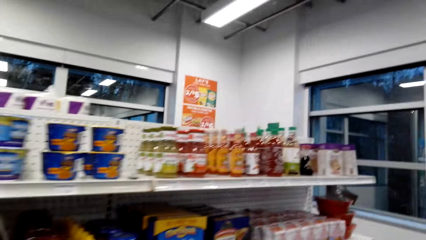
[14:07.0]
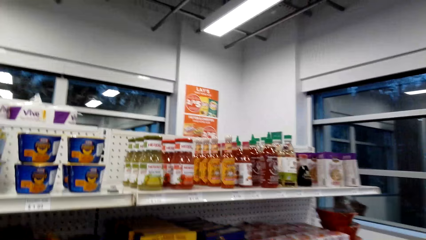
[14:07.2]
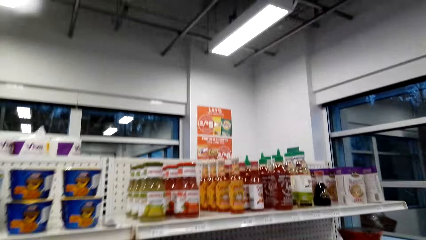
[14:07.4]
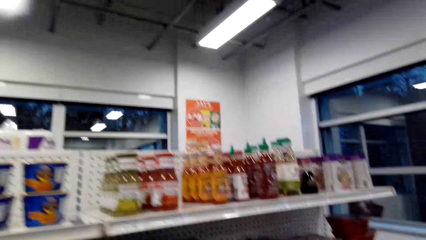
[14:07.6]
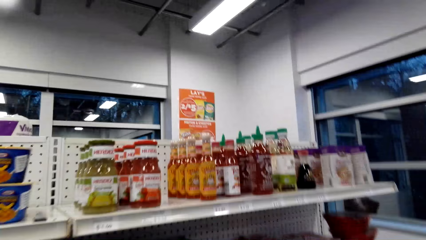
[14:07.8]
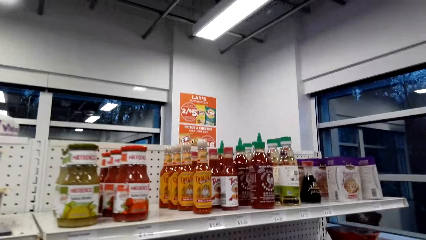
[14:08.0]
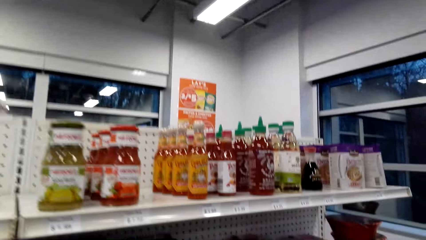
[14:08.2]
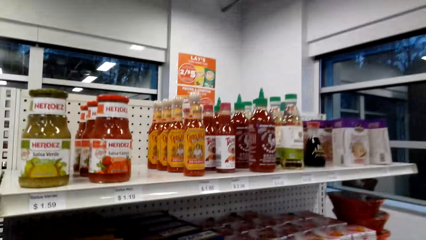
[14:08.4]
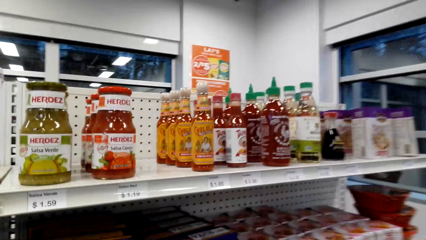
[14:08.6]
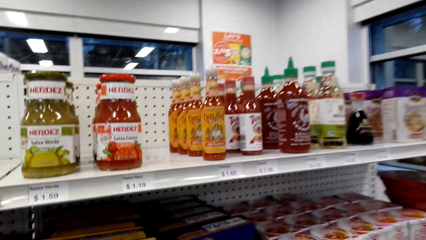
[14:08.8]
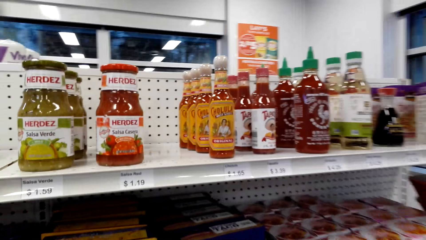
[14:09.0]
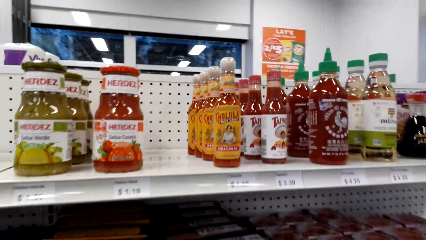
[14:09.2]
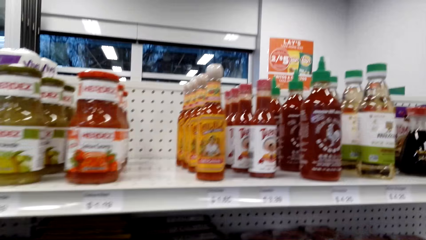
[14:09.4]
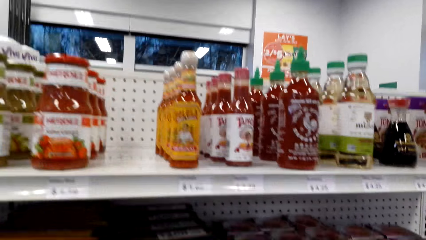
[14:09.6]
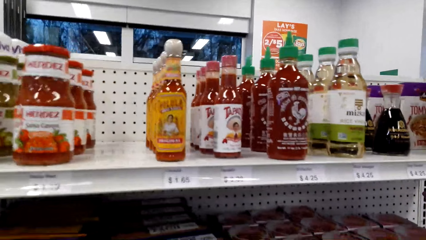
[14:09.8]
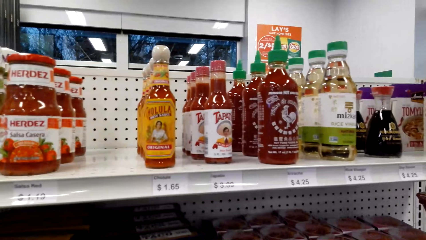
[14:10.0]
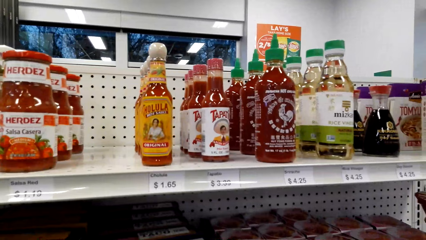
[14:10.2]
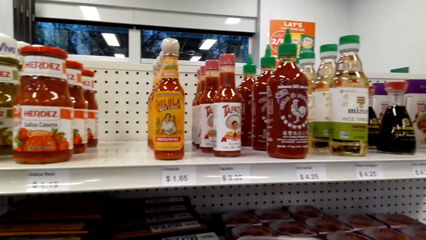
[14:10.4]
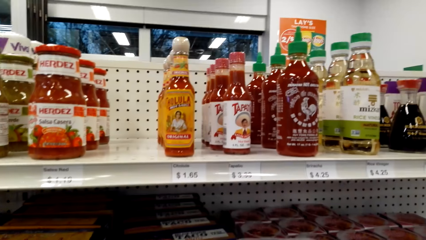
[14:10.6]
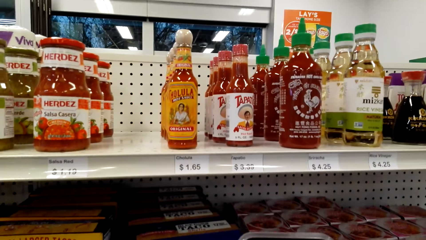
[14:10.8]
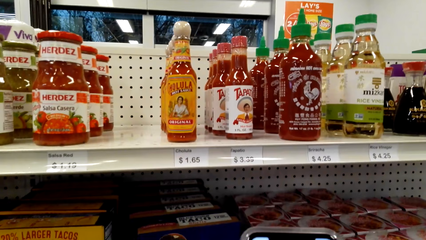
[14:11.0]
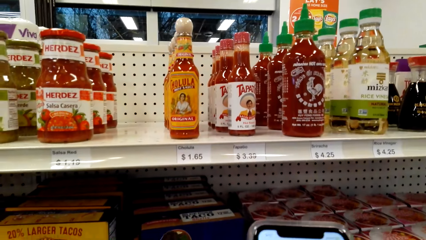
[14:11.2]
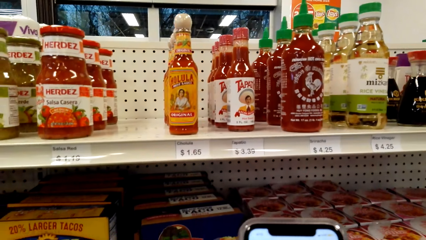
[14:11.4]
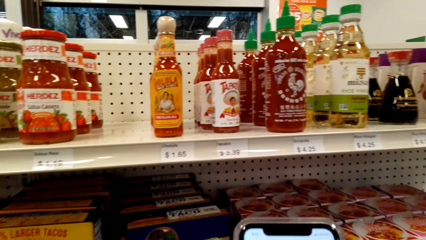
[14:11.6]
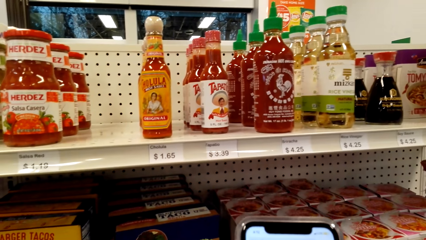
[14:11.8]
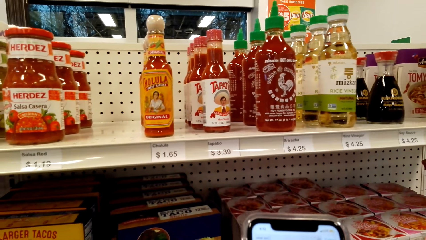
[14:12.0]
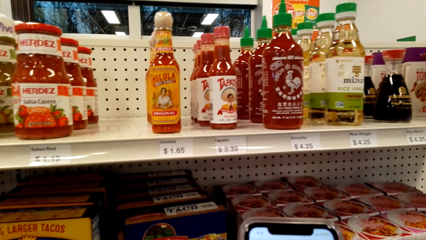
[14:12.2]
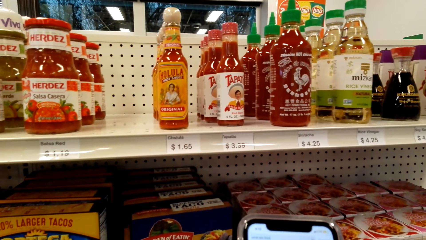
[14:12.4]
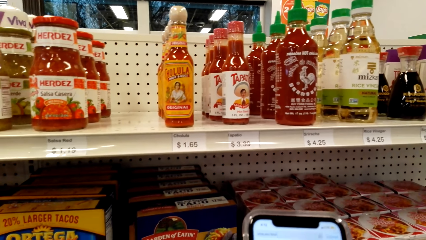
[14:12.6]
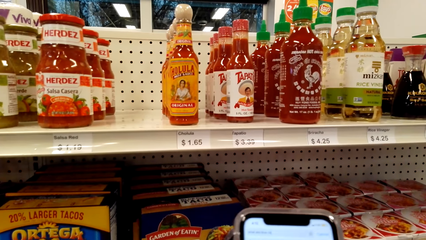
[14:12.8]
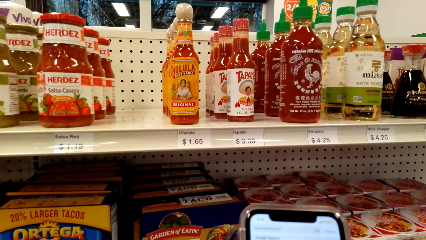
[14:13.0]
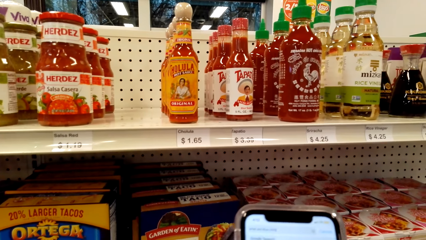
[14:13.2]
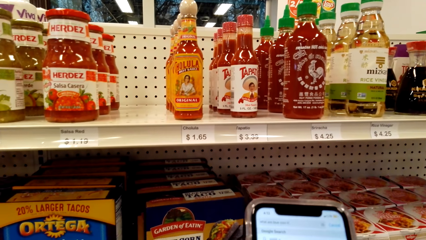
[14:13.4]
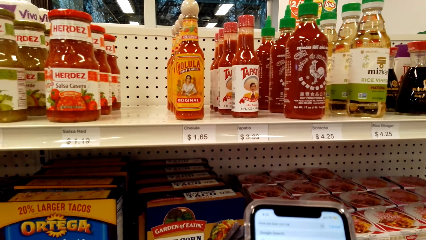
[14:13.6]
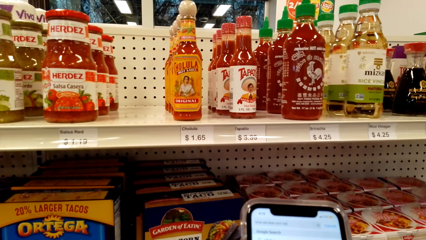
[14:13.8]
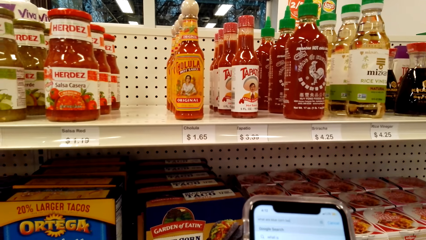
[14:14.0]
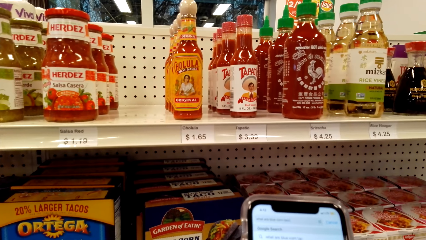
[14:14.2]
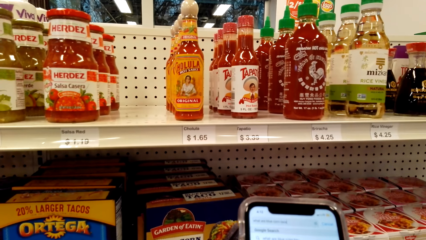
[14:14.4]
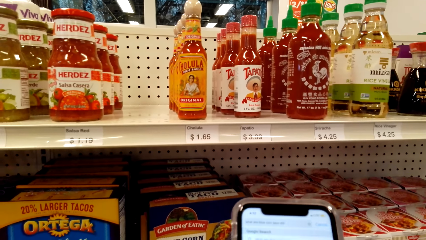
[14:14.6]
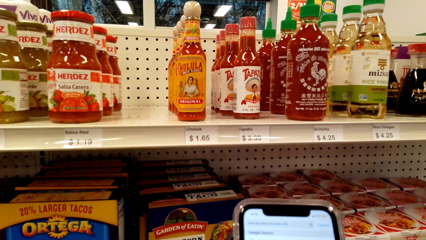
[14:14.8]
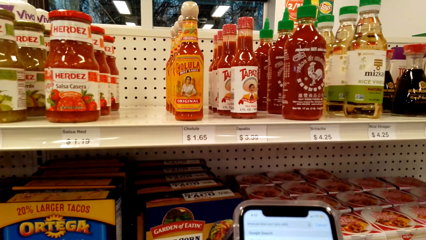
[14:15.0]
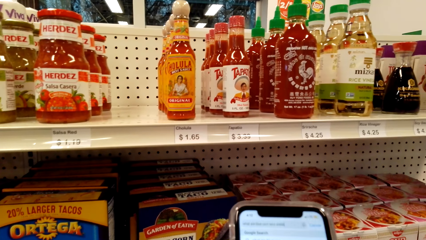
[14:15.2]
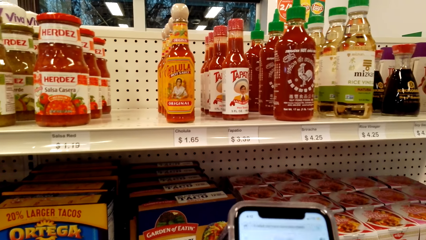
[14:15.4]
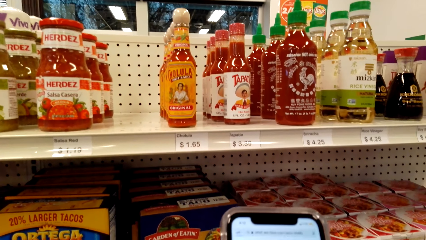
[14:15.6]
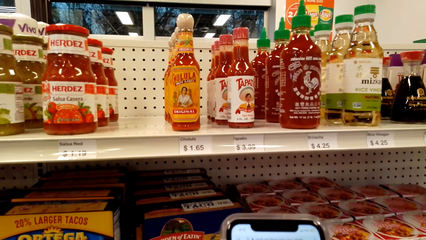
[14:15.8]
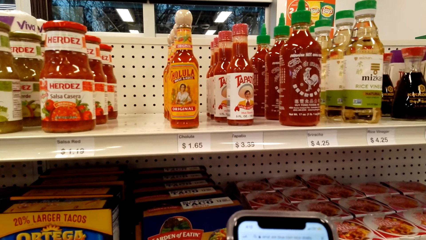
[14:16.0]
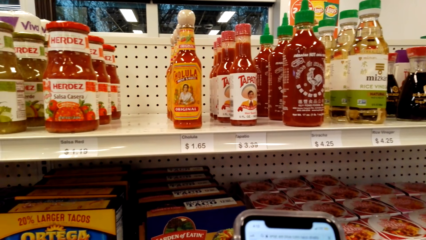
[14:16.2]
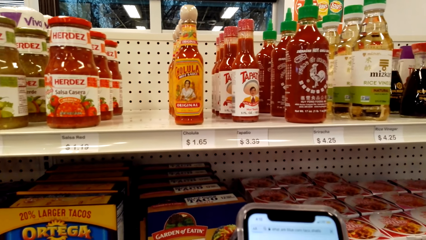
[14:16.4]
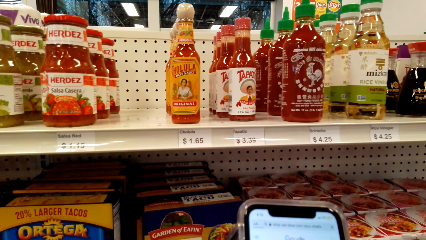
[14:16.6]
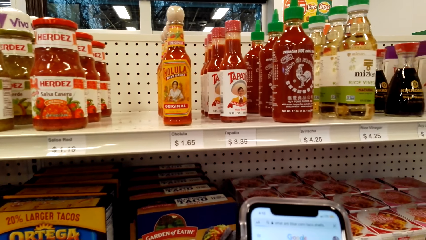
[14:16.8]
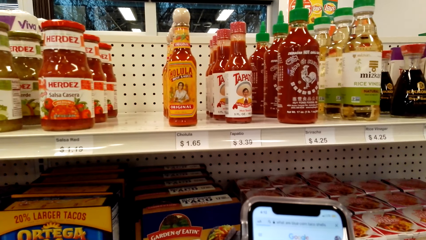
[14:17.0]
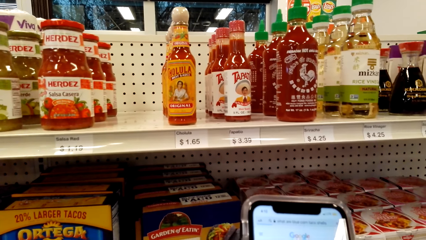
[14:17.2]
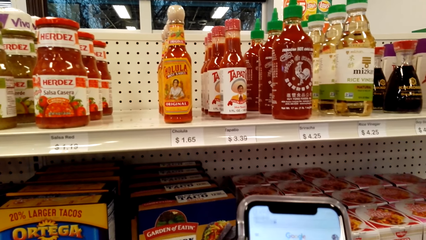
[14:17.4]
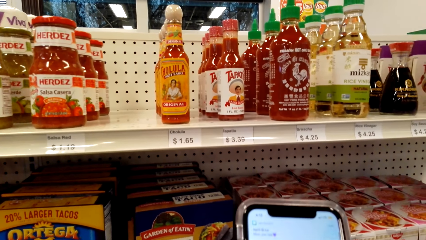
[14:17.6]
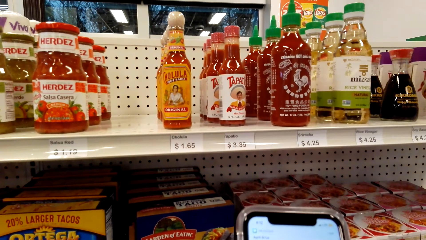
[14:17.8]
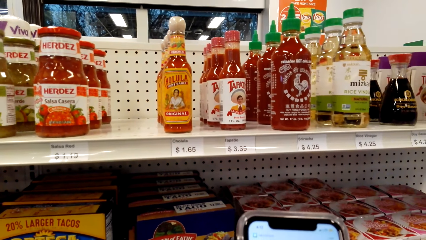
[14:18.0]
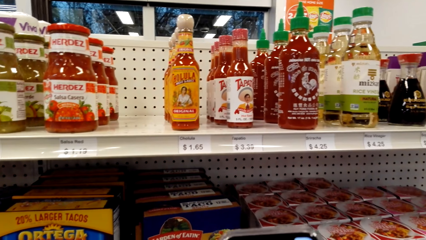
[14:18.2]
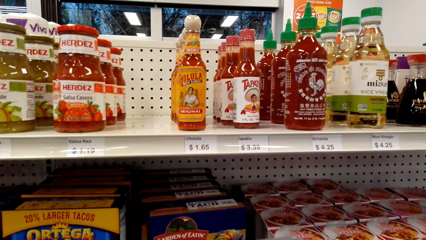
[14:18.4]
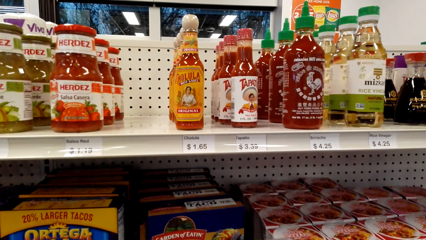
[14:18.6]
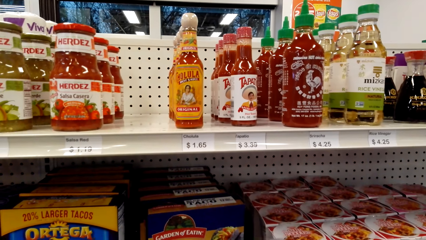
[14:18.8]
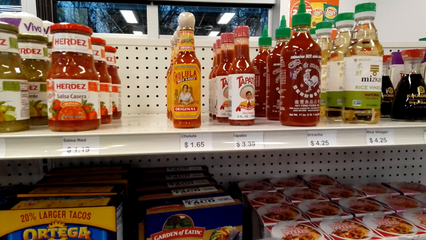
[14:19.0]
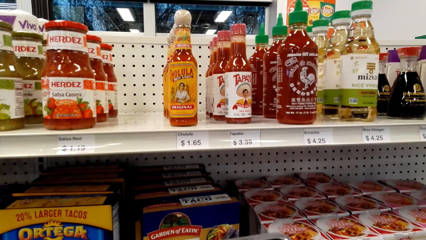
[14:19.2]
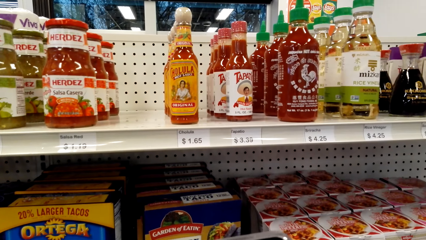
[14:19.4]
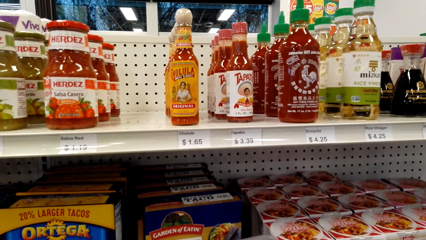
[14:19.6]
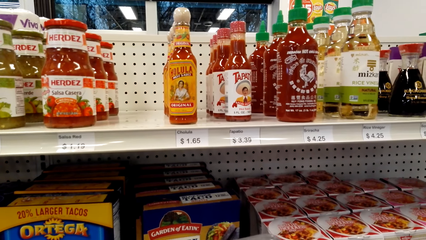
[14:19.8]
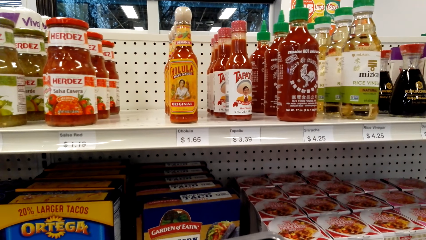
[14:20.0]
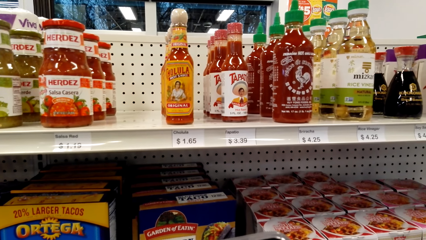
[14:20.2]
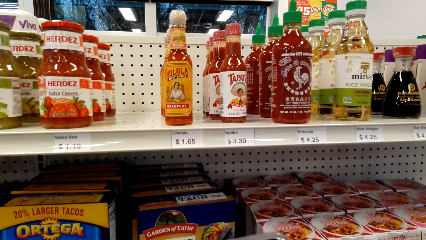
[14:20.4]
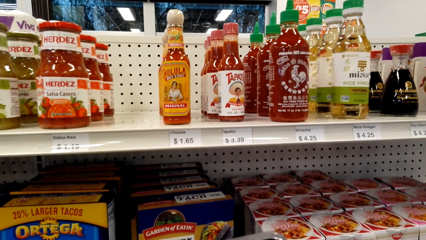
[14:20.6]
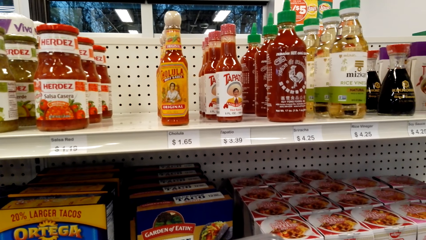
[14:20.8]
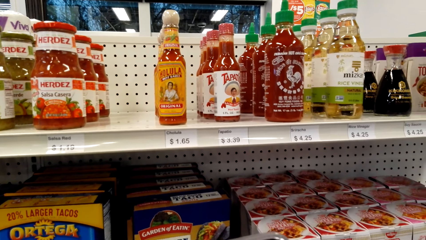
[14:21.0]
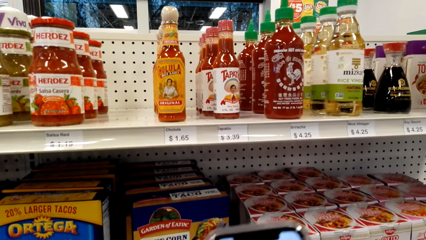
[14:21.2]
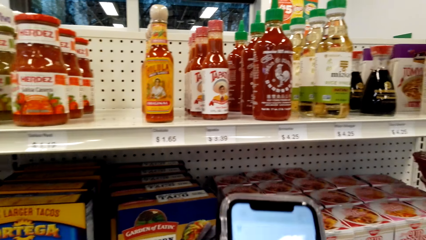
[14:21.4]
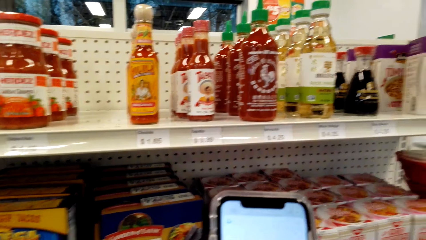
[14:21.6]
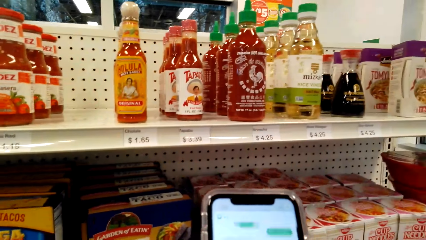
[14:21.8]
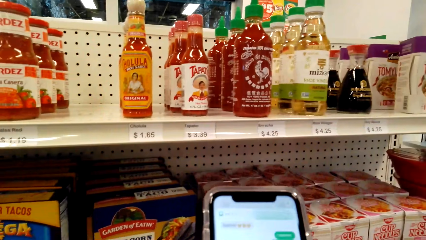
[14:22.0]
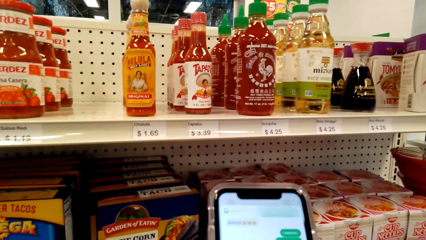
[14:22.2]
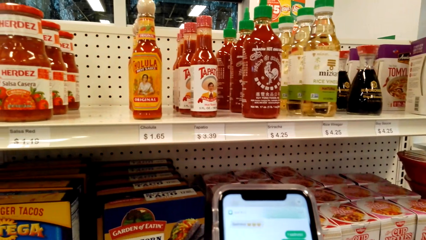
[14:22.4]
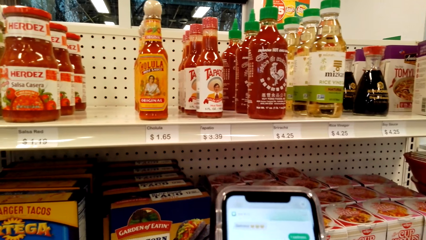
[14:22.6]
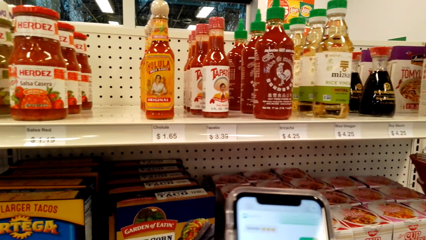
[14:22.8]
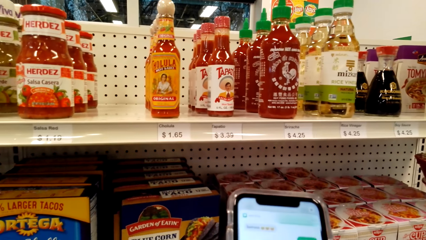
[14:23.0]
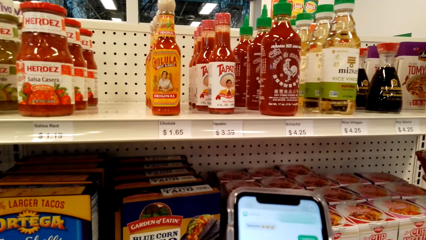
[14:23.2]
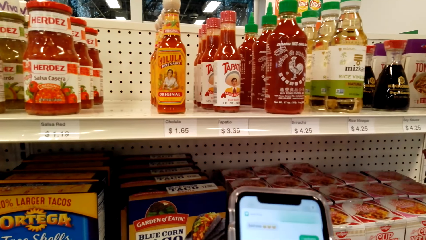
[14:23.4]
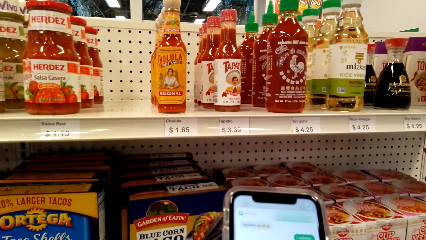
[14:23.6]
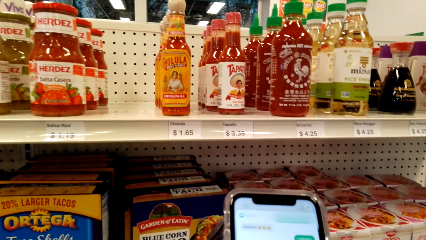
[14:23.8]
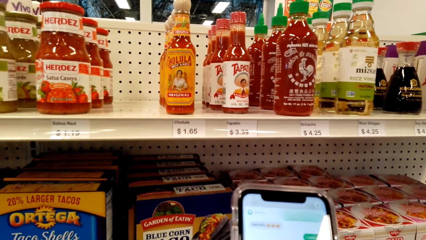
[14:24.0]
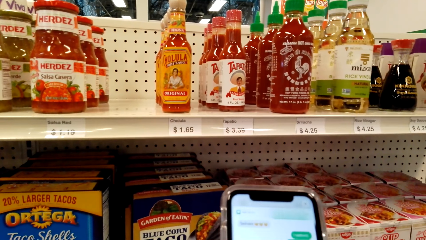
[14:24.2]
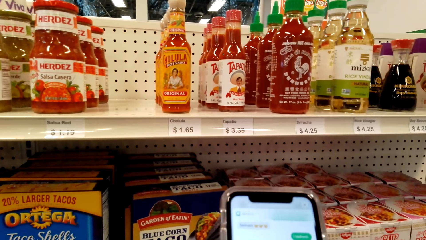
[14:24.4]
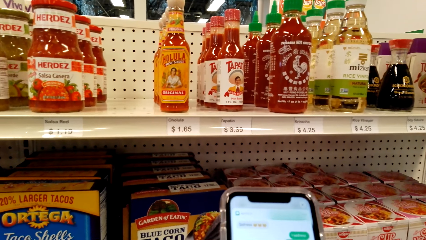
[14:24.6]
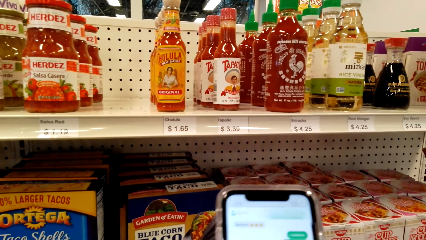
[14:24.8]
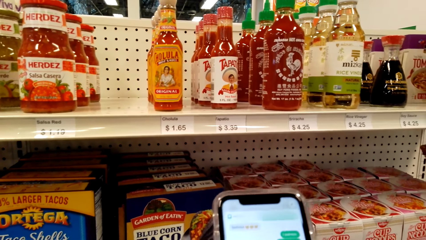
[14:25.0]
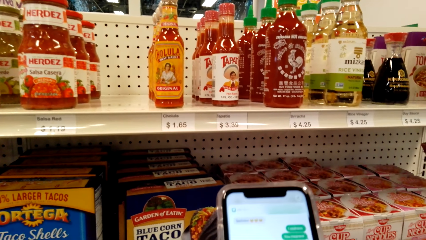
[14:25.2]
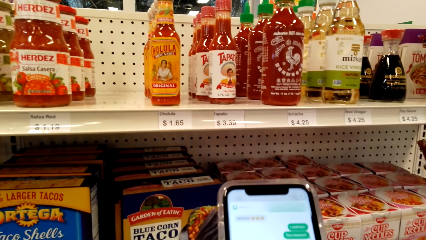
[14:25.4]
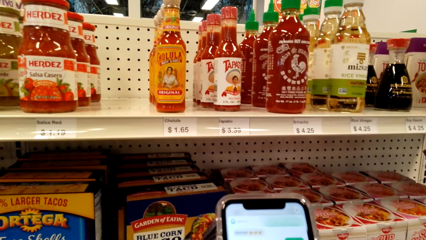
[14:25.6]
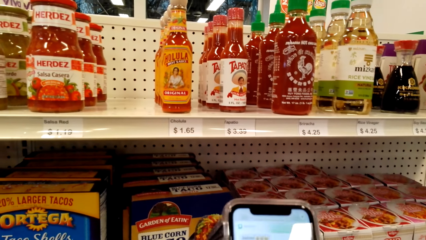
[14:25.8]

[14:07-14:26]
The camera wearer looks around a supermarket. She operates a mobile phone with her hands. She looks around the supermarket. She stares at the bottles on the shelf. She operates the mobile phone with her hands.
